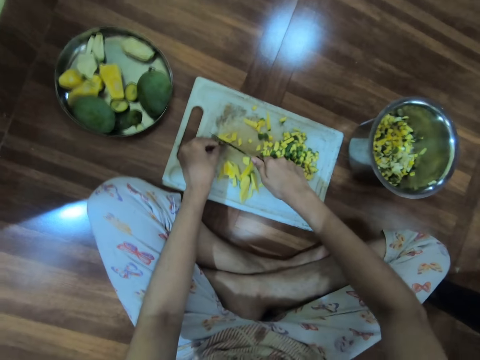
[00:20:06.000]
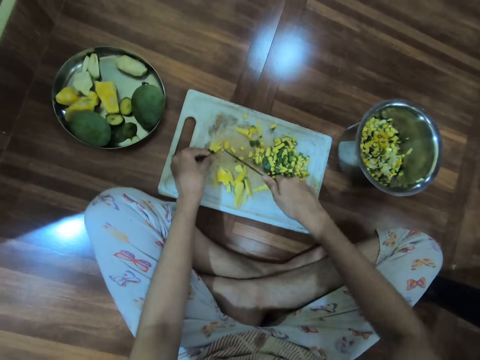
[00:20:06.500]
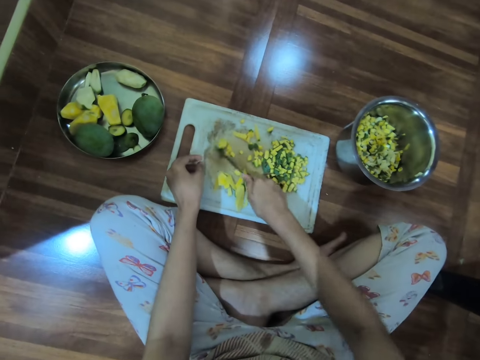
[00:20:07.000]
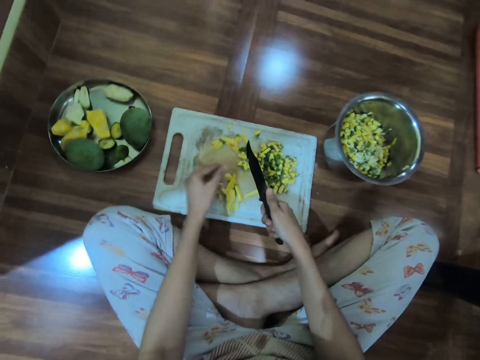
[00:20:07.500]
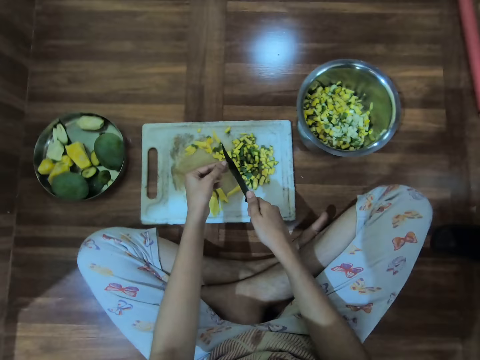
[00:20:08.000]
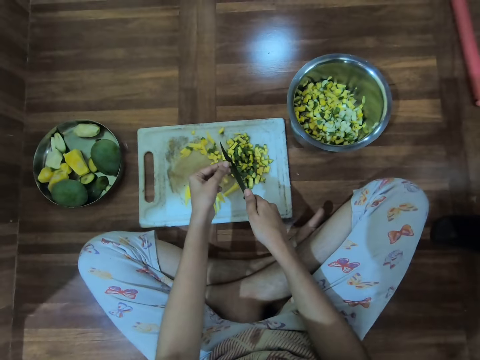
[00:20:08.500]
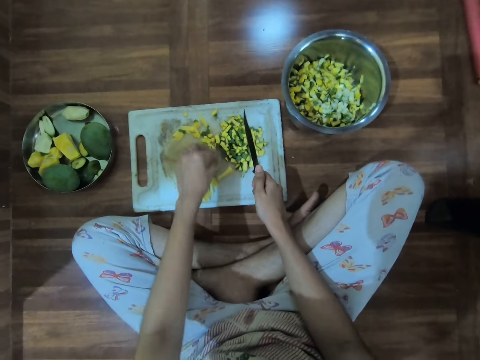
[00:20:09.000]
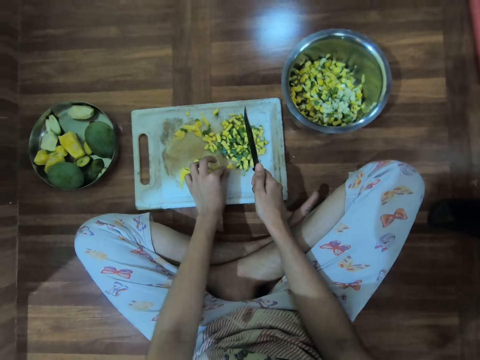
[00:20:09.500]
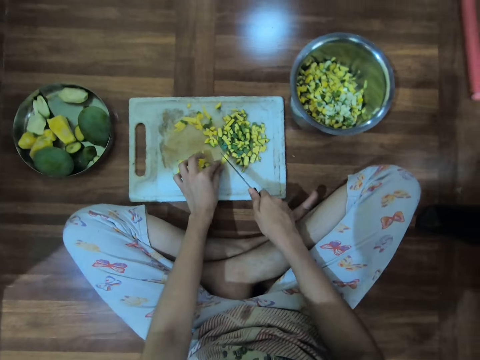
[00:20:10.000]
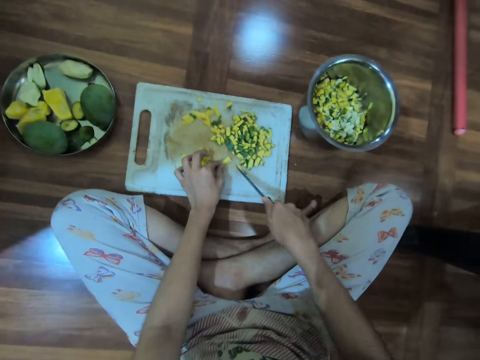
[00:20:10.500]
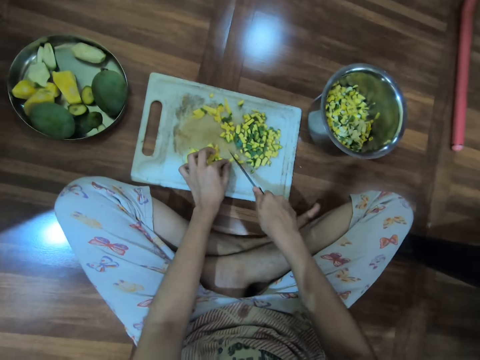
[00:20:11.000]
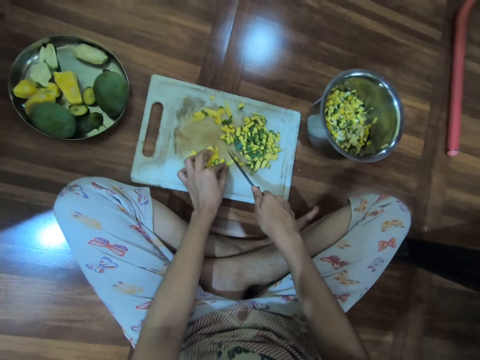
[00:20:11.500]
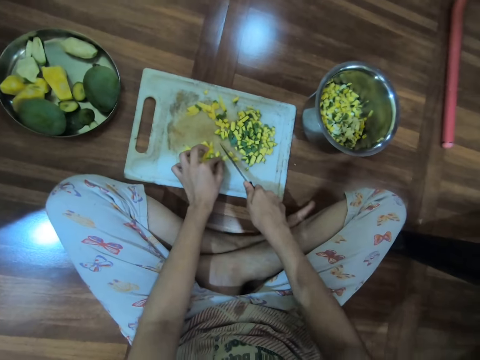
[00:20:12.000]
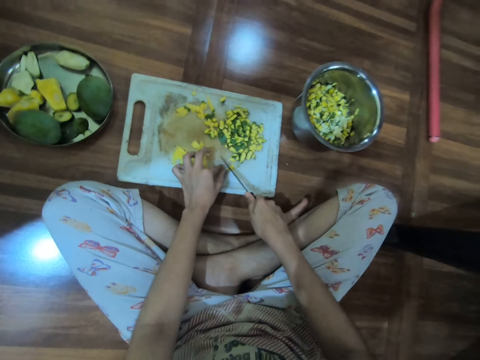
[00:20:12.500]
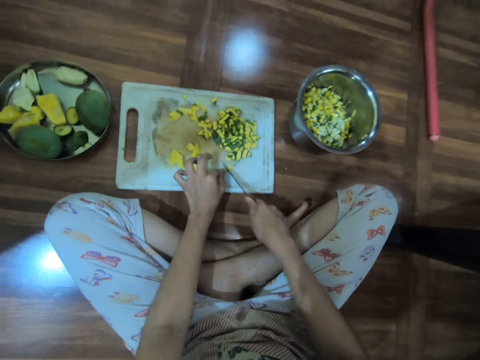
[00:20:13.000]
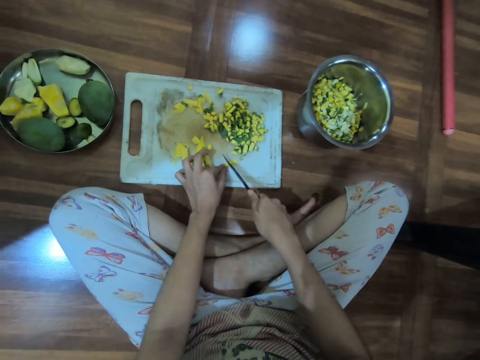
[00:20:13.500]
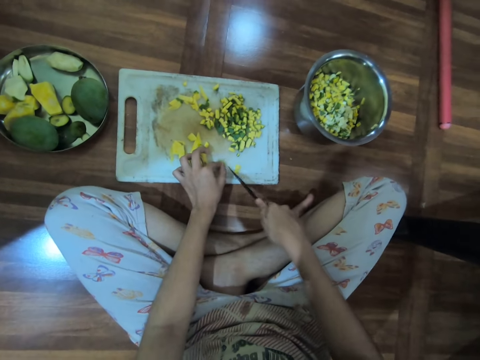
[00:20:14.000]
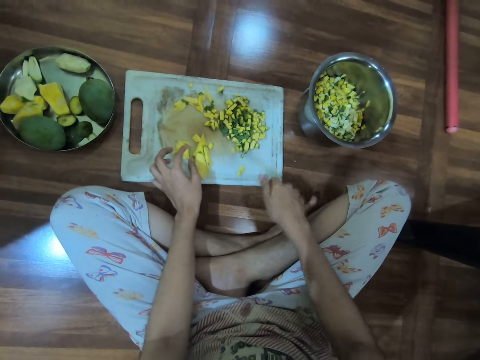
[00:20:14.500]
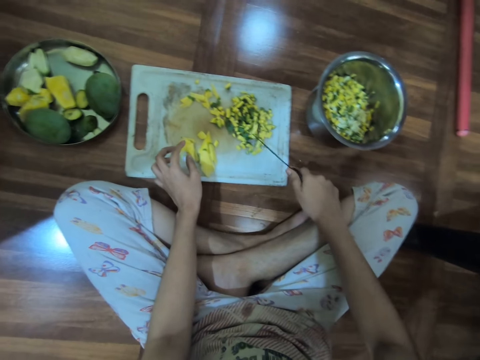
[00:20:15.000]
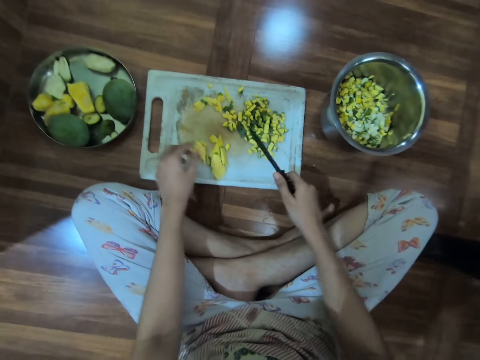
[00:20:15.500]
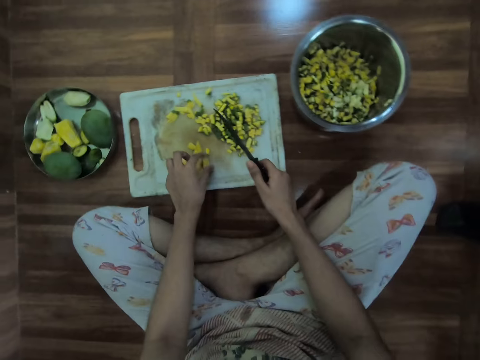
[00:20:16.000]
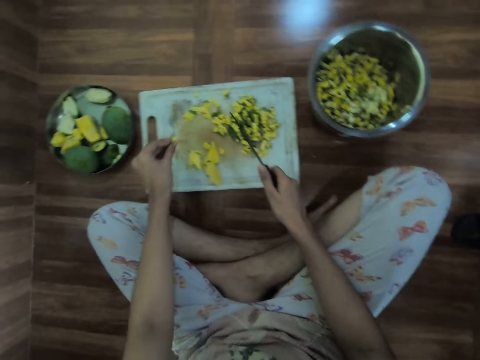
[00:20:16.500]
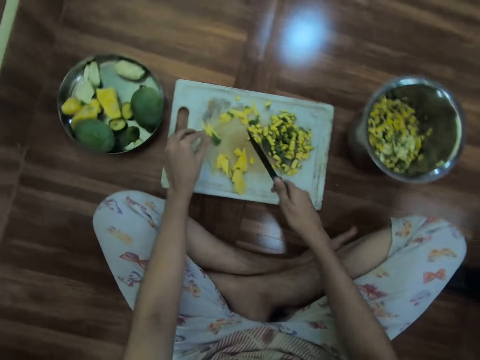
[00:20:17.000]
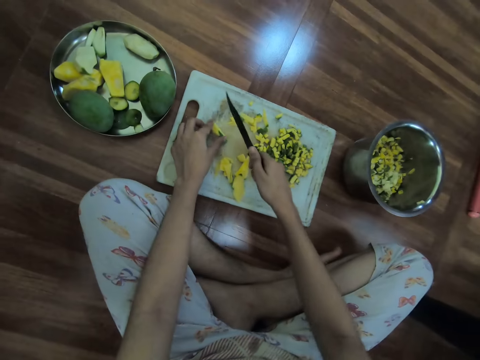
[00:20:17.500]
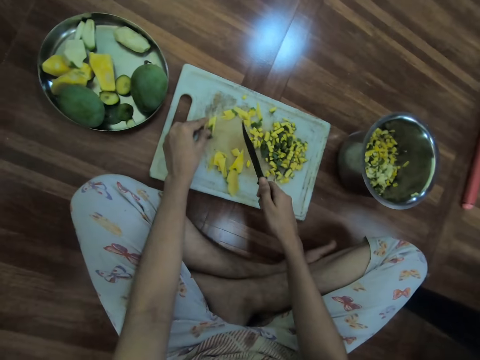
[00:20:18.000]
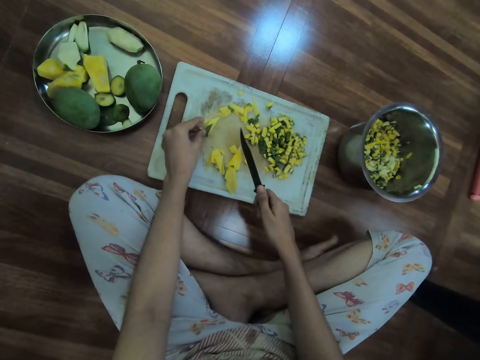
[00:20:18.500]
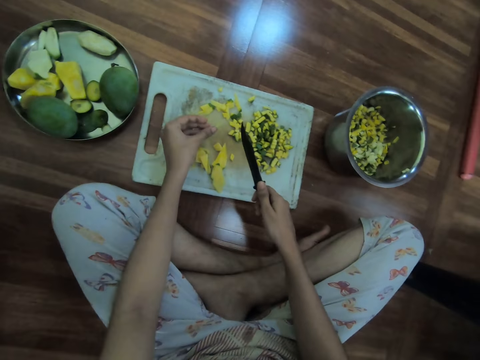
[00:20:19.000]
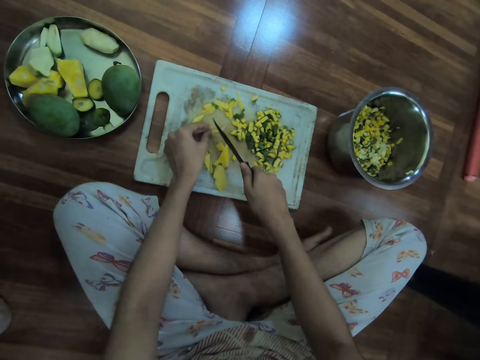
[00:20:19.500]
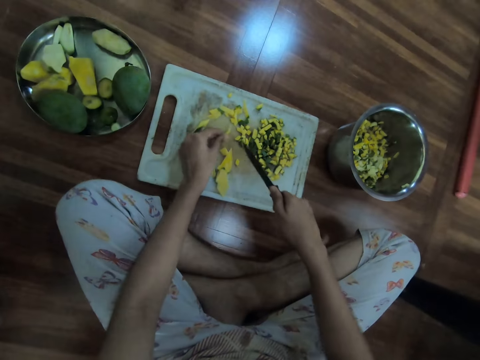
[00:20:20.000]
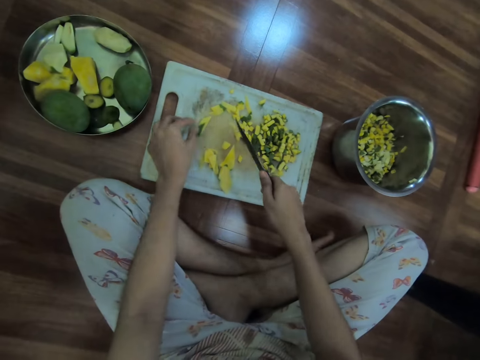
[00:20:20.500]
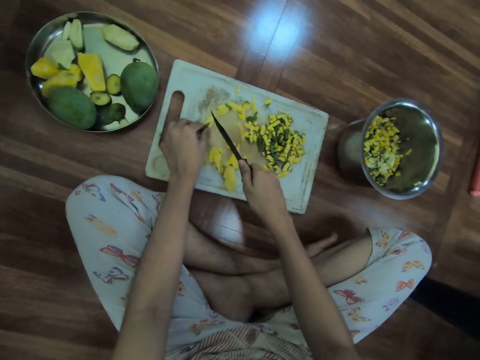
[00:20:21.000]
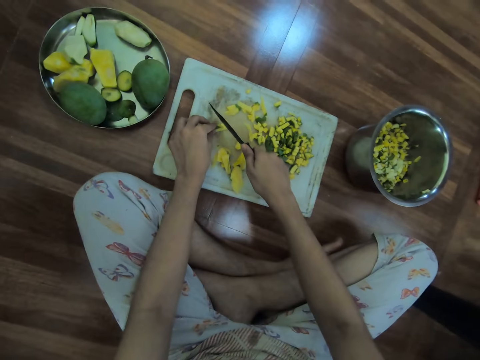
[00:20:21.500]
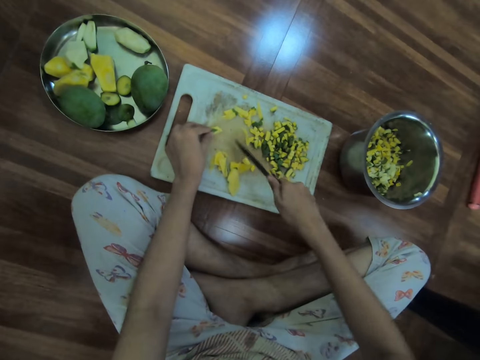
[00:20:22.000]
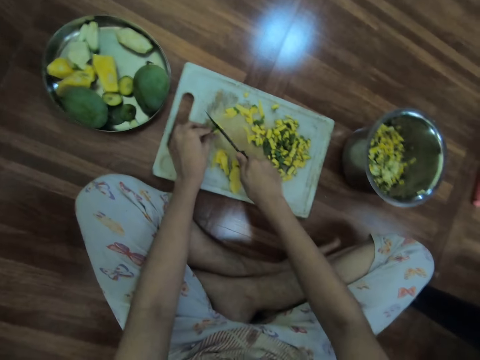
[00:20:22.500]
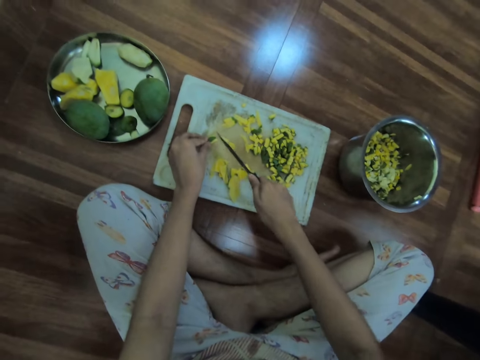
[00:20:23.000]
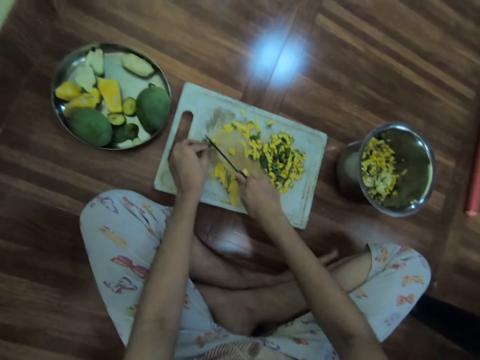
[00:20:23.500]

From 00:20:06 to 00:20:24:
The camera wearer picks a mango dice from the chopping board with her left hand. She pushes mango dices aside on the chopping board with the knife in her right hand. She cuts the mango dice with the knife in her right hand. She drops mango dices on the chopping board with her left hand. She holds down a slice of mango on the chopping board with her left hand. She cuts the slice of mango on the chopping board with the knife in her right hand. She pushes mango dices aside on the chopping board with the knife in her right hand. She does it again. She picks a slice of mango from the chopping board with her left hand. She drops the slice of mango on the chopping board with her left hand. She turns the slice of mango on the chopping board with her left hand. She picks a slice of mango from the chopping board with her left hand. She drops the slice of mango on the chopping board with her left hand. She holds down the slice of mango on the chopping board with her left hand. She cuts the slice of mango on the chopping board with the knife in her right hand. She pushes mango dices aside on the chopping board with her left hand. She holds down the slice of mango on the chopping board with her left hand. She cuts the slice of mango on the chopping board with the knife in her right hand.

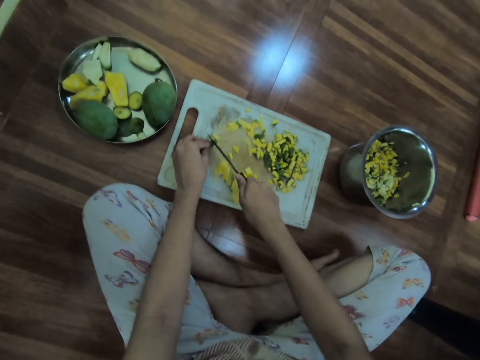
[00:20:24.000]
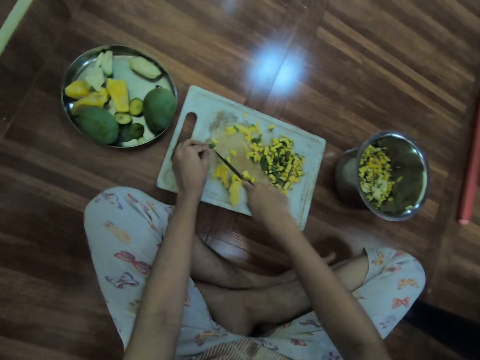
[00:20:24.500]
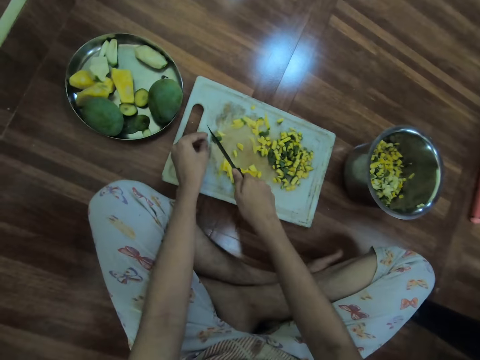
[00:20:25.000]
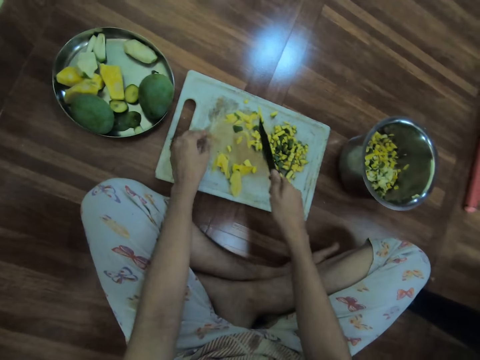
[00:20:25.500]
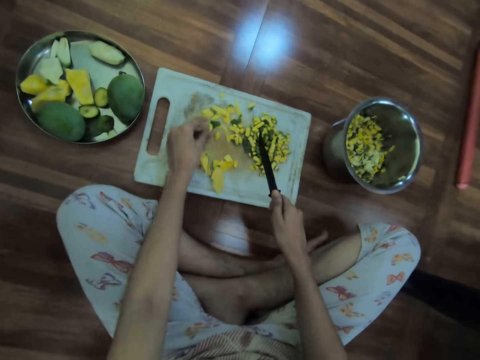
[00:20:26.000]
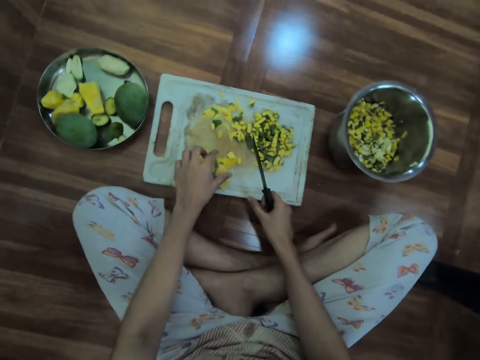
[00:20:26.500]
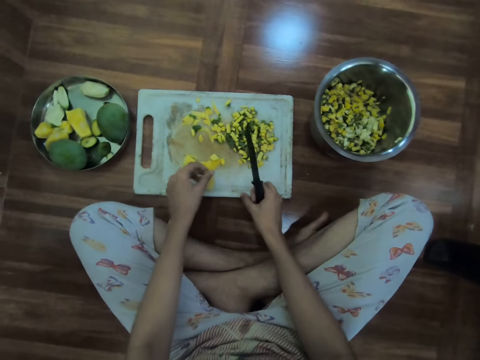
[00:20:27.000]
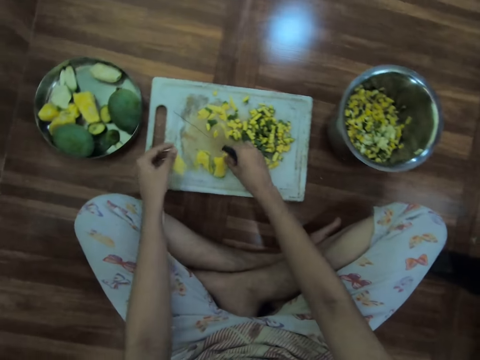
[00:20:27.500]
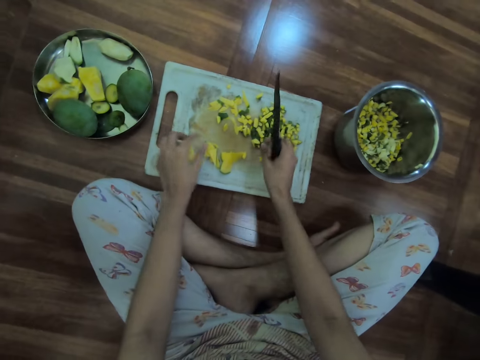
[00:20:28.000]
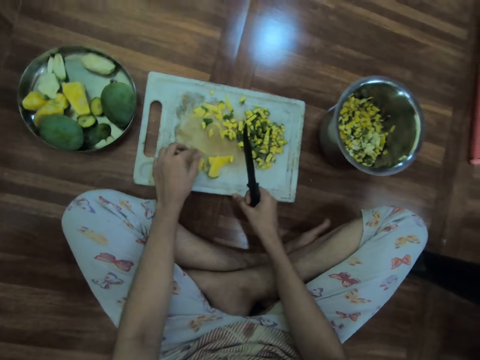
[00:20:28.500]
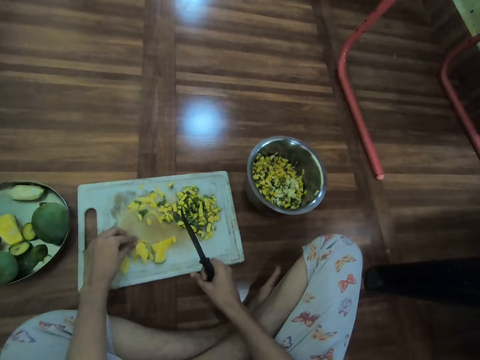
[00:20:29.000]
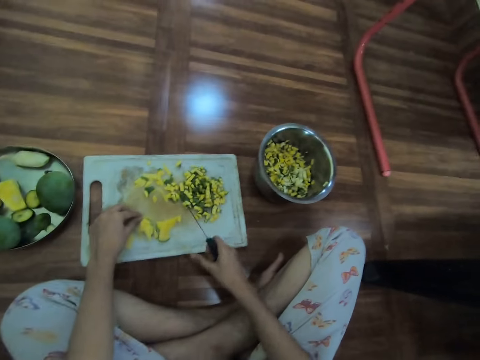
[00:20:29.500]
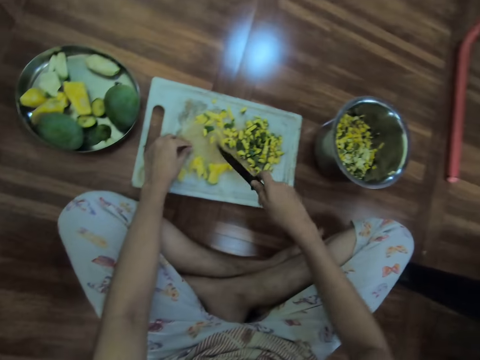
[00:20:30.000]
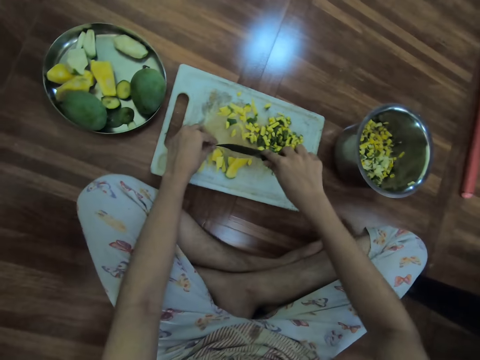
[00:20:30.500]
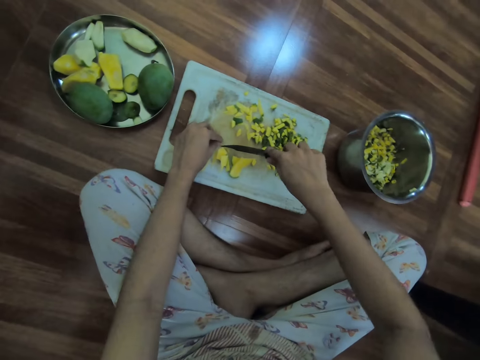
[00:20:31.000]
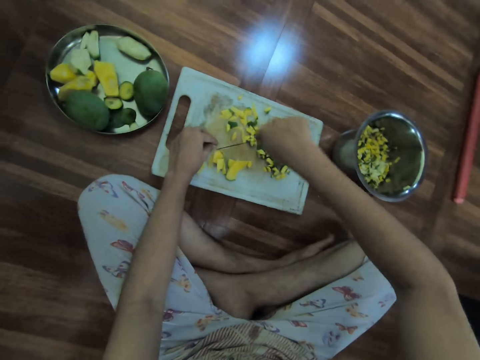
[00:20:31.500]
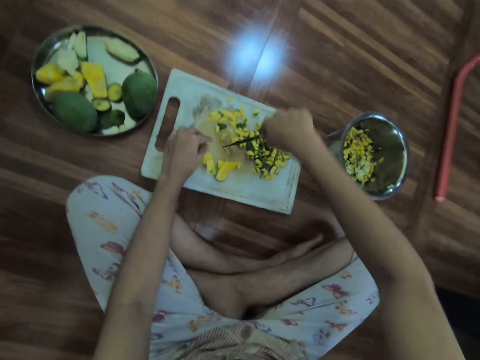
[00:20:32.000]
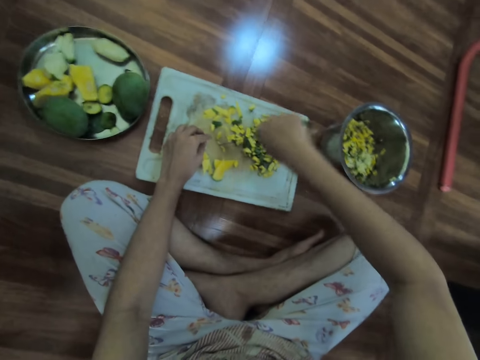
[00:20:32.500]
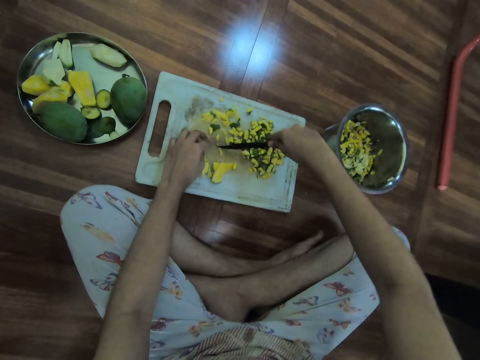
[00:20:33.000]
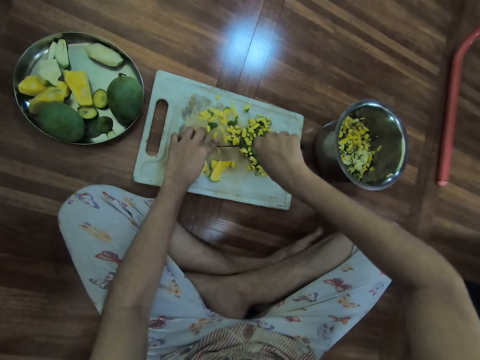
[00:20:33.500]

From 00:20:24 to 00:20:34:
The camera wearer pushes mango dices aside on the chopping board with the knife in her right hand. She moves a slice of mango on the chopping board with her left hand. She picks a slice of mango from the chopping board with her left hand. She picks a mango dice from the chopping board with her left hand. She drops the slice of mango on the chopping board with her left hand. She drops the mango dice on the chopping board with her left hand. She moves a slice of mango on the chopping board with her left hand. She holds down the slice of mango on the chopping board with her left hand. She moves the slice of mango on the chopping board with the knife in her right hand. She cuts the piece of mango with the knife.
